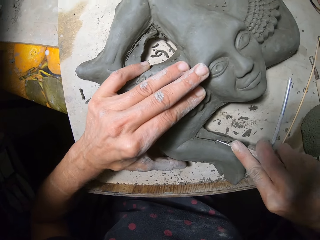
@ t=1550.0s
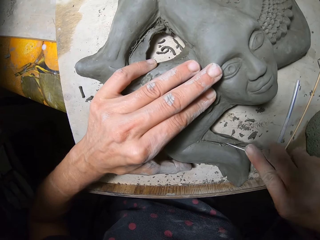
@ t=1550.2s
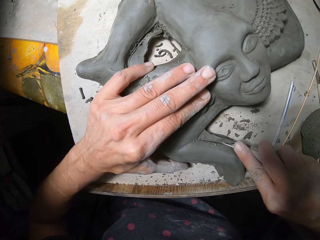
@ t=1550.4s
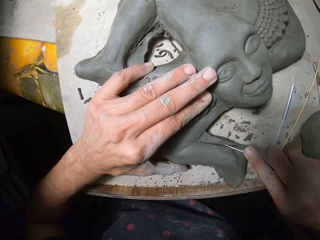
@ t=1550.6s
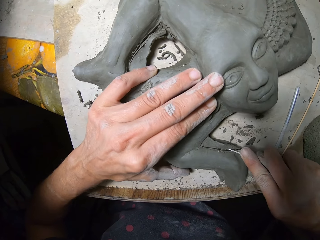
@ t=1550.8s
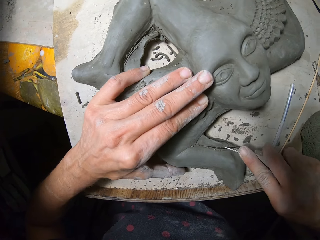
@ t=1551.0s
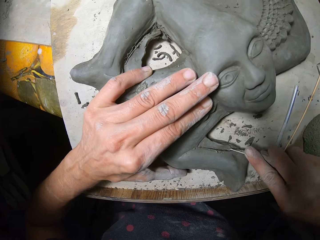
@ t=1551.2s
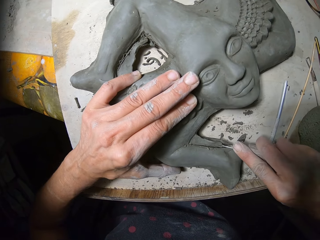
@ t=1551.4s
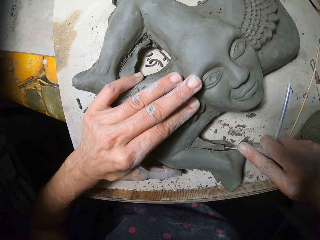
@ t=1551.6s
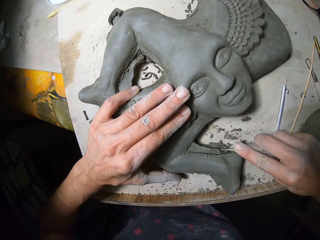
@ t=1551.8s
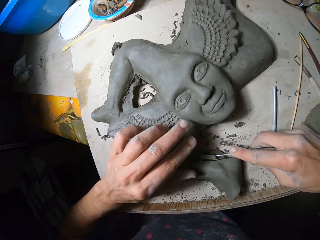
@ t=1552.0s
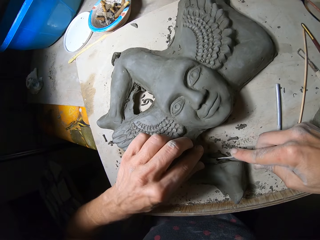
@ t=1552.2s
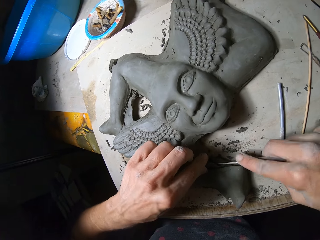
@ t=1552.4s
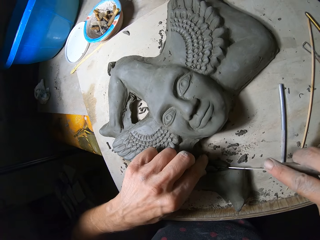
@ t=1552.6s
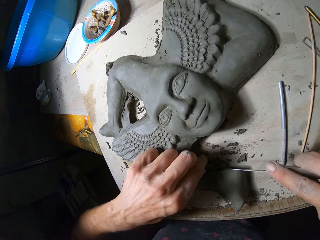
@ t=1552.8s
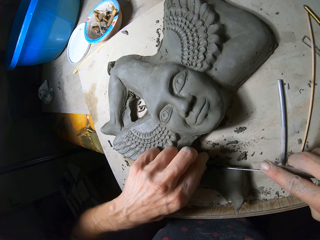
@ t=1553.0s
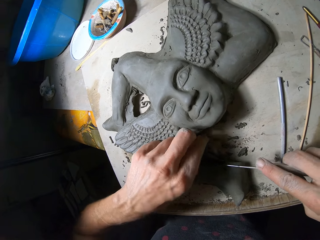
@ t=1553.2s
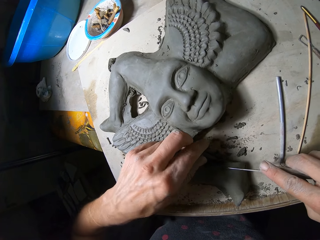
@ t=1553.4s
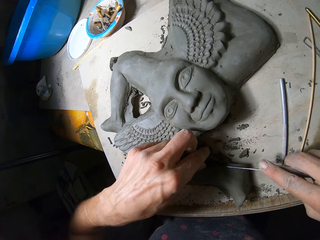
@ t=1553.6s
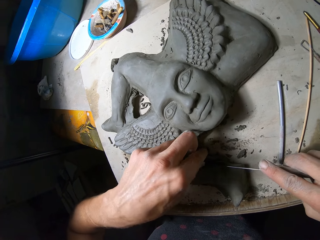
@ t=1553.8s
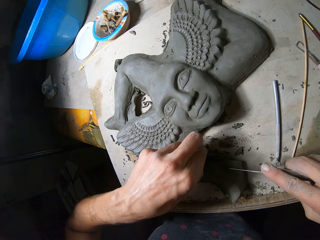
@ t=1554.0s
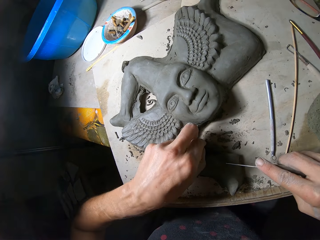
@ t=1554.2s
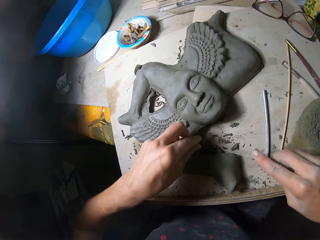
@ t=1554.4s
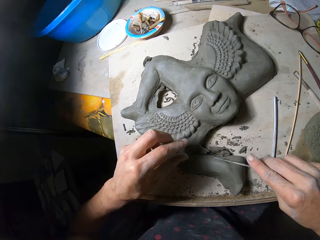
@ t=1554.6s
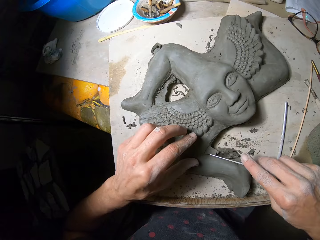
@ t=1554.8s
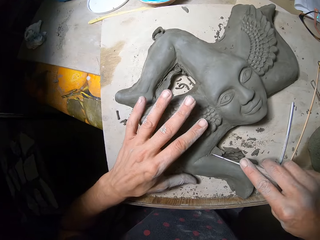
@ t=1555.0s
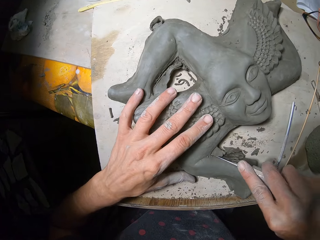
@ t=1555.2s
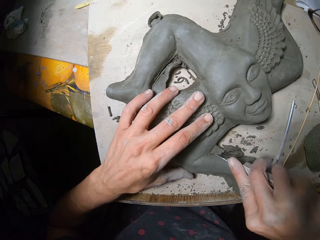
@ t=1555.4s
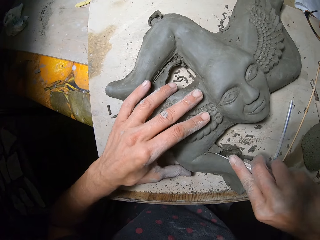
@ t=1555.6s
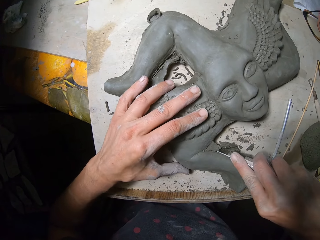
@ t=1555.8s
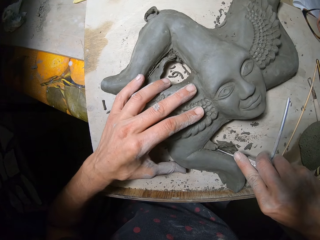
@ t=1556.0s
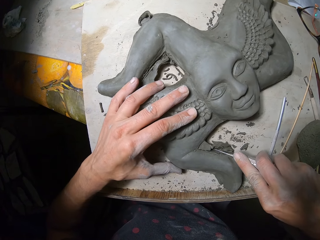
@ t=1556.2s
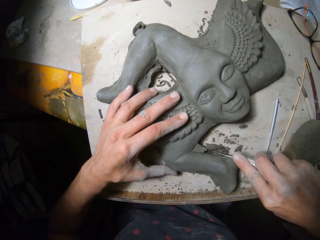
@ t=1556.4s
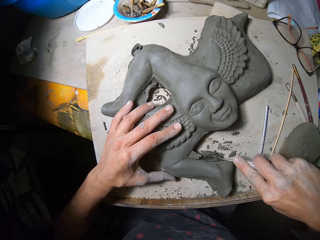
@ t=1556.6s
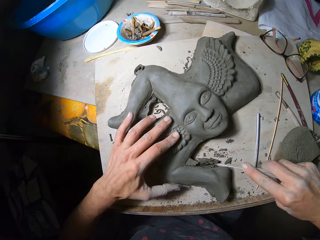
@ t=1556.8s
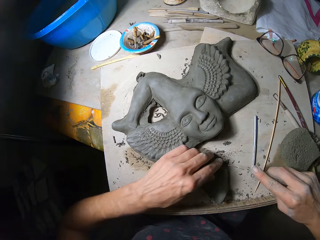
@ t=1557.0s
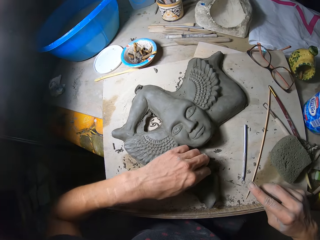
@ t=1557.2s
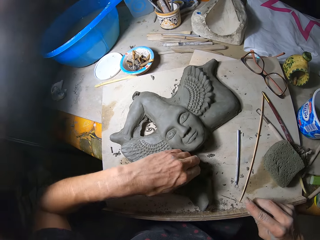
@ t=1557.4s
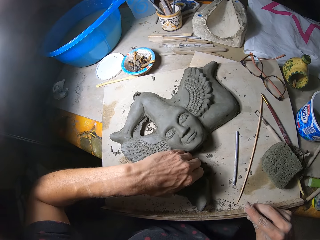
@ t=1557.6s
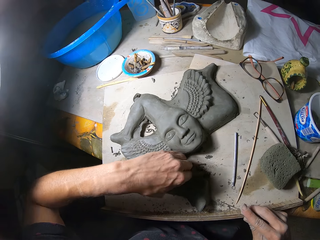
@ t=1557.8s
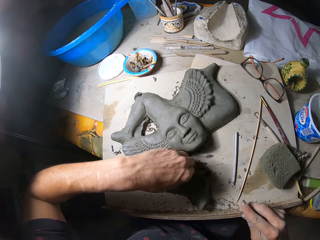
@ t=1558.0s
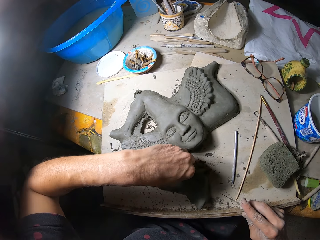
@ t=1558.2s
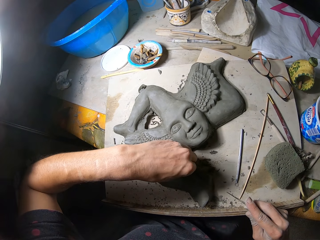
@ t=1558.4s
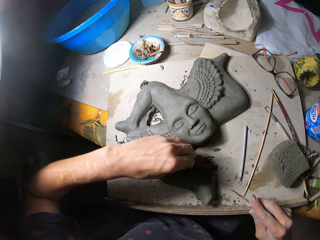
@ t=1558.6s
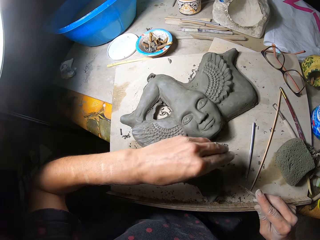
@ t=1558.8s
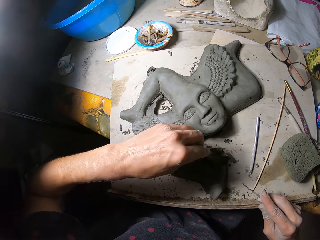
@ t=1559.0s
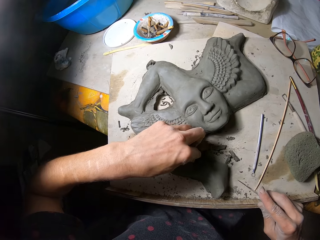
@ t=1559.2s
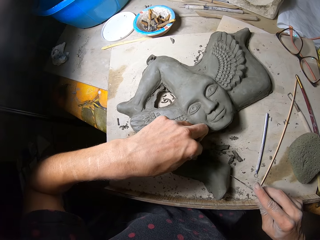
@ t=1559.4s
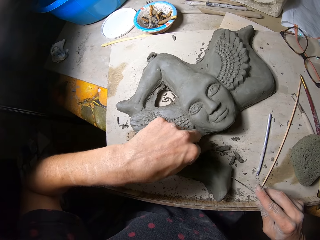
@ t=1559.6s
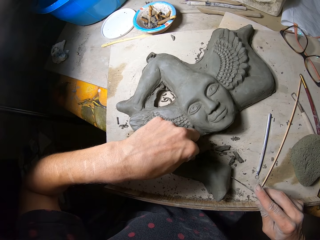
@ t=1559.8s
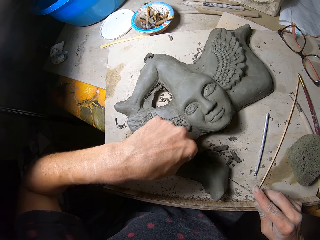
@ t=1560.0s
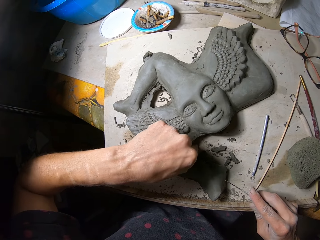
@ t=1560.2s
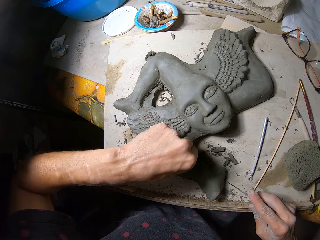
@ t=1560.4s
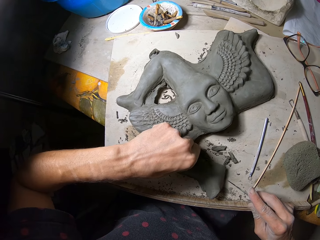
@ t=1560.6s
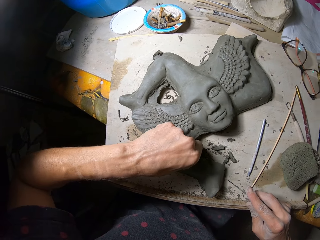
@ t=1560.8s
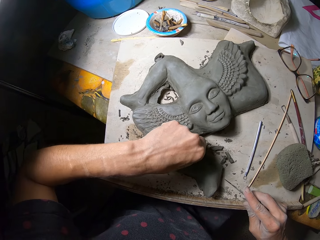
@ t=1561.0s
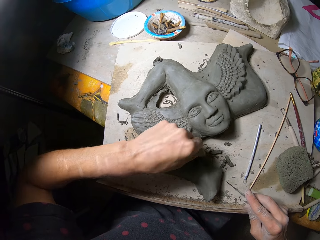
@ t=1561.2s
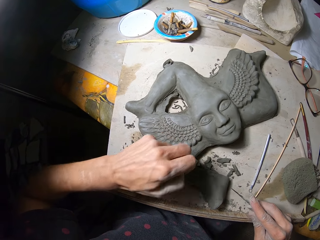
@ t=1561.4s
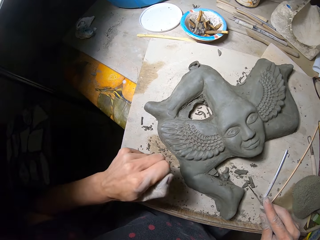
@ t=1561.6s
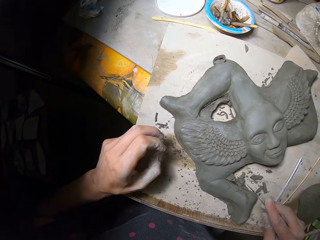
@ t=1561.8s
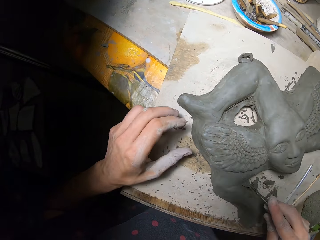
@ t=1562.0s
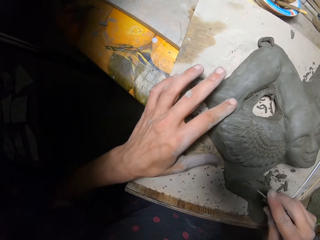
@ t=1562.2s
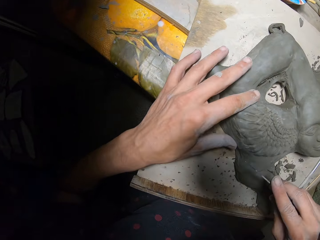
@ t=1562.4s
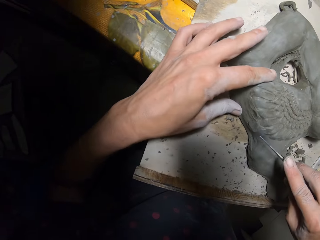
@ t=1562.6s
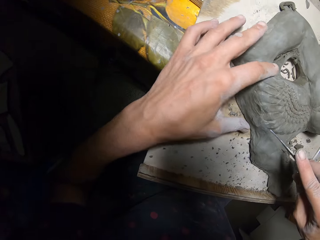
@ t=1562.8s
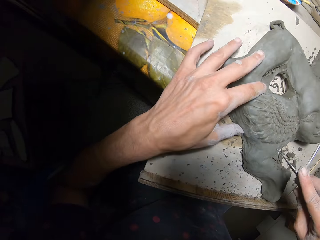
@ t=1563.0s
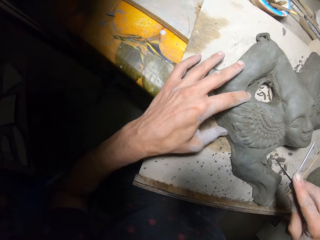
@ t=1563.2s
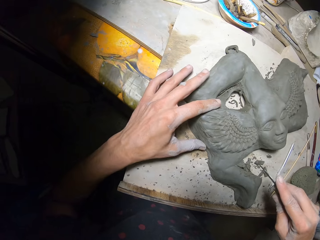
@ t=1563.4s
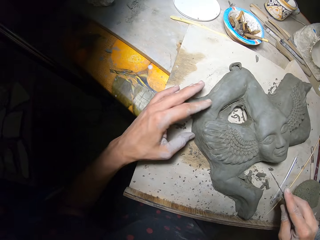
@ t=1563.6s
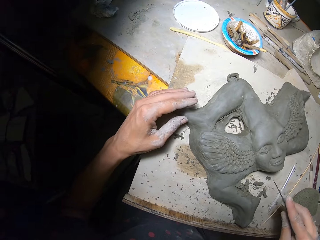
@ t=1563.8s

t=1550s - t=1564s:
The camera wearer breaks off a plasticine piece from the sculpture with his left hand. He carves with the sculpting knife in his right hand. He breaks off a plasticine piece from the sculpture with his left hand. He breaks off a plasticine piece again.

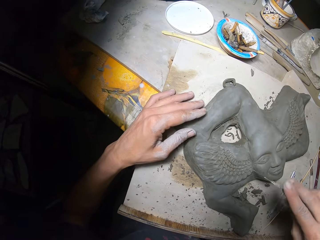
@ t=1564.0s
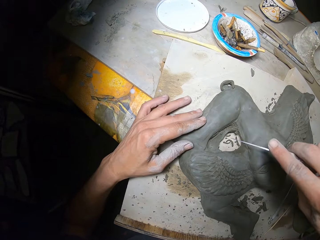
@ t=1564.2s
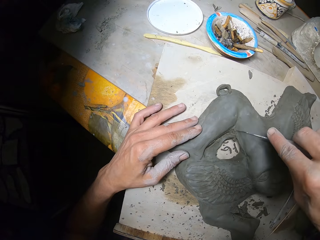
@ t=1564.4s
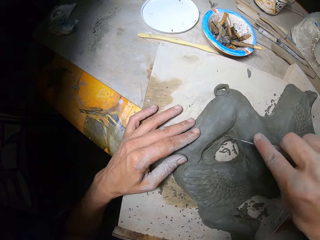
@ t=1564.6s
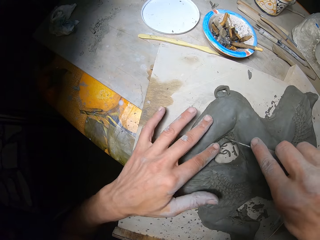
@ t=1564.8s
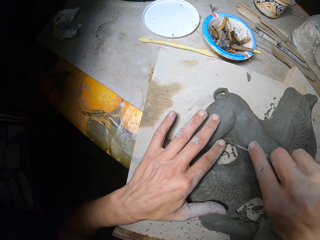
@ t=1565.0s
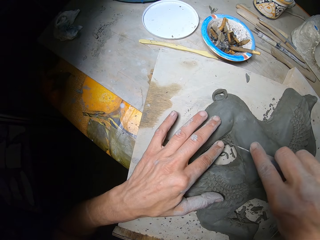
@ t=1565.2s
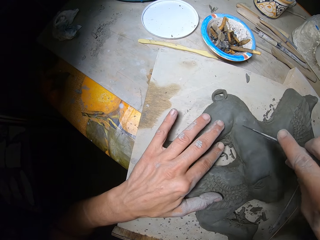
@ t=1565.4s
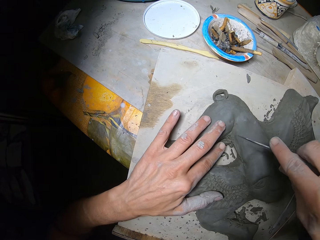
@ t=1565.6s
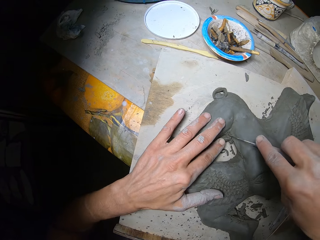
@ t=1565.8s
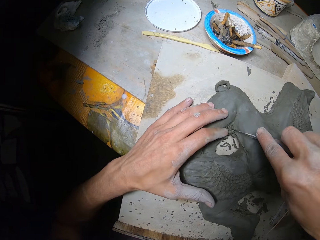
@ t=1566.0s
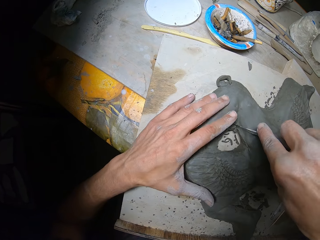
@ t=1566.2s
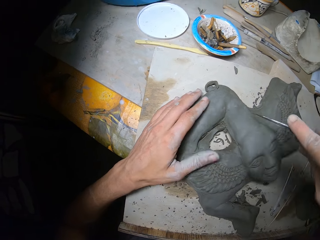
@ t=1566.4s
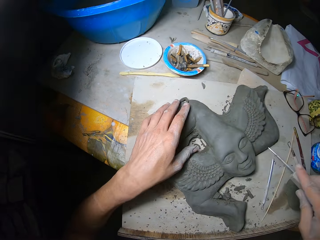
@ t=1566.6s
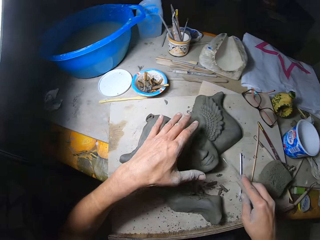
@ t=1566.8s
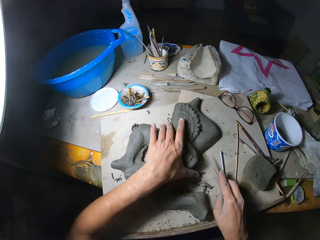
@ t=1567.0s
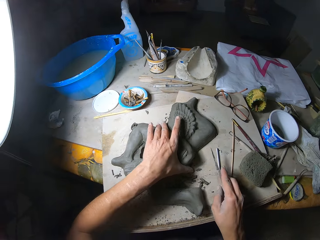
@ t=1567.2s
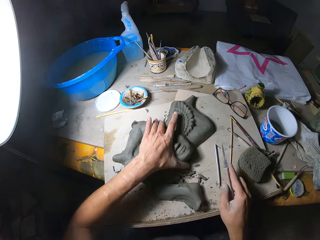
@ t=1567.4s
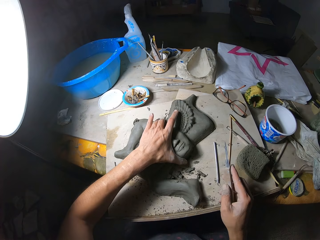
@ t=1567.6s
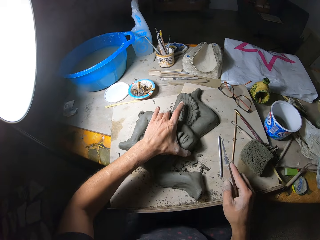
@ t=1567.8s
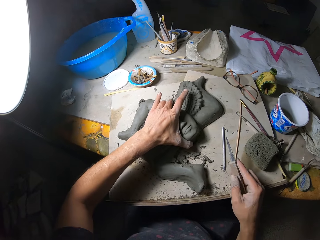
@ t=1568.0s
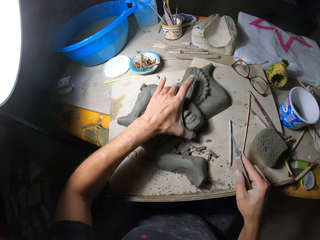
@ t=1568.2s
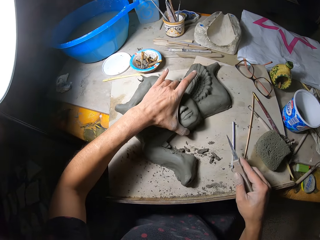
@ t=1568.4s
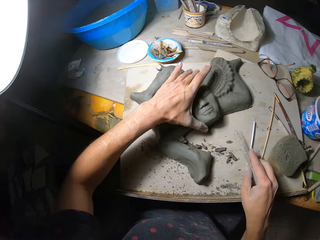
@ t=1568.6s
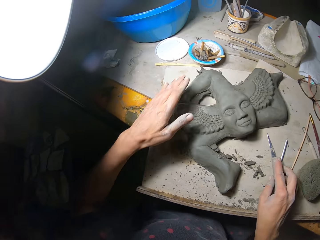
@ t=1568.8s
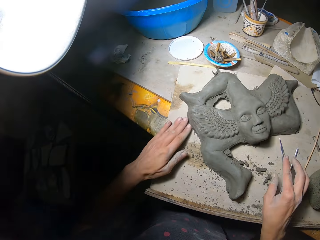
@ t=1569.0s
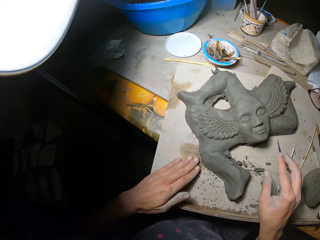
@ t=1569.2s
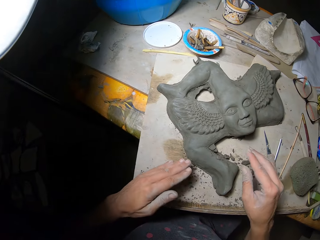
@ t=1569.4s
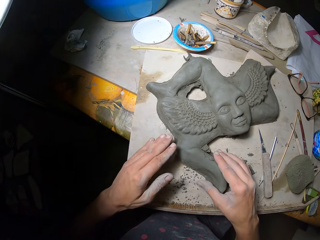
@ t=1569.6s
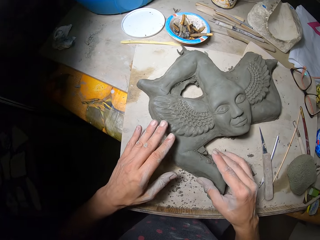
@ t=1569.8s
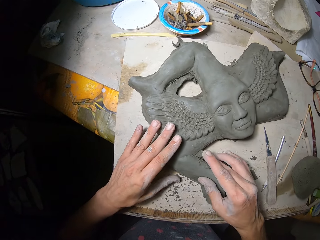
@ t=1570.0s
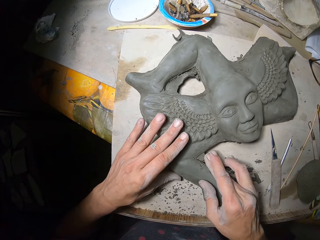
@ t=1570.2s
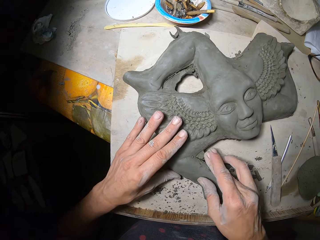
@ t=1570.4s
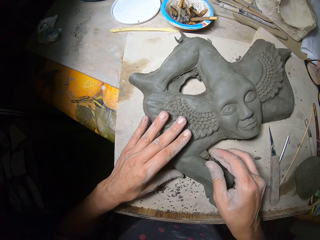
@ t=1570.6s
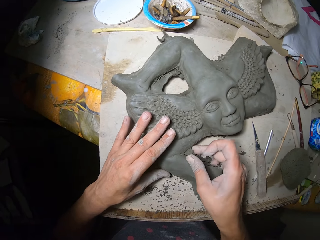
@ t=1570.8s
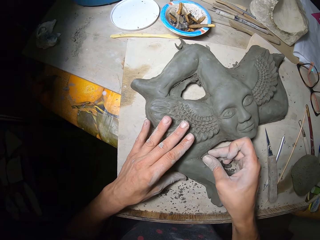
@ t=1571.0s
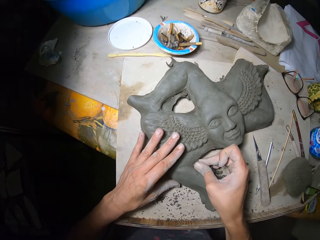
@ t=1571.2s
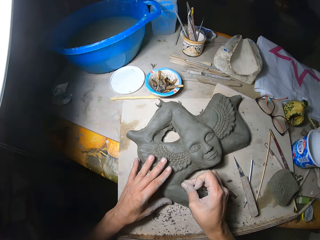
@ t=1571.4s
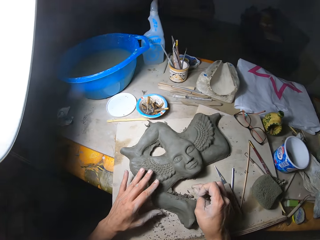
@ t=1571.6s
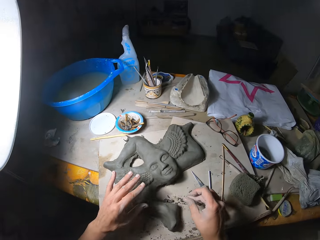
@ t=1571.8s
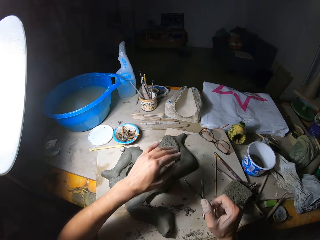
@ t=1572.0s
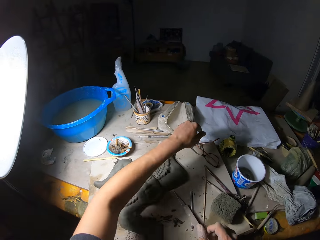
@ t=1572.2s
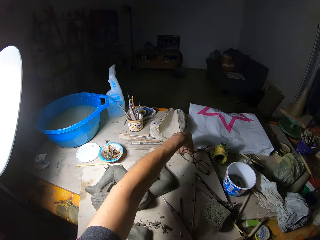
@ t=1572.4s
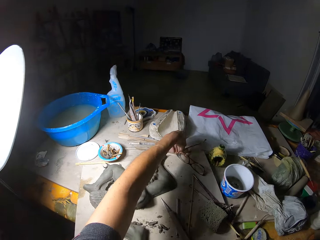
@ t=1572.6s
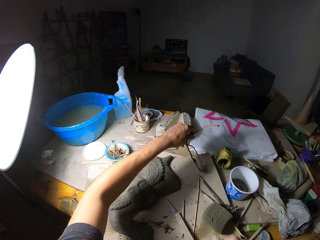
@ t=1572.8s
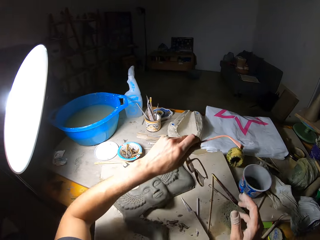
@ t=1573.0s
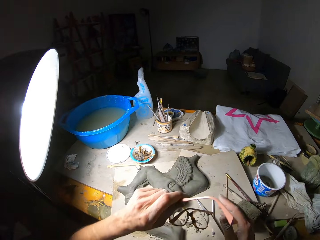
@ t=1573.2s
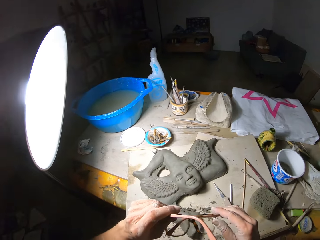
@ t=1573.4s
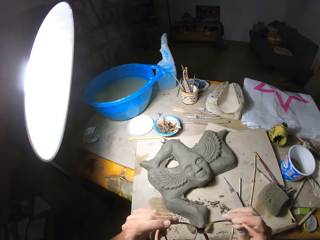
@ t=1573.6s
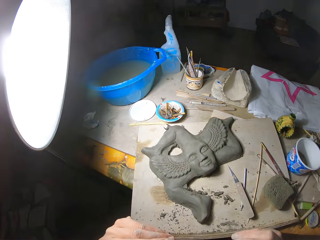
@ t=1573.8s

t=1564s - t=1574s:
The camera wearer moves the sculpture with his left hand. He dusts plasticine pieces away with his left hand. He breaks off a plasticine piece from the sculpture with his right hand. He picks up the glasses on the workbench with his left hand. He moves the glasses. He holds the glasses with both hands.
